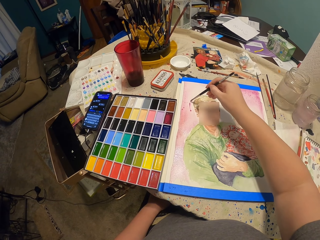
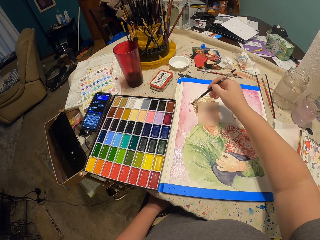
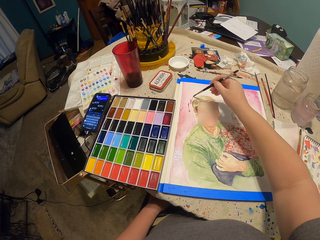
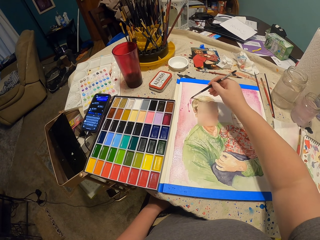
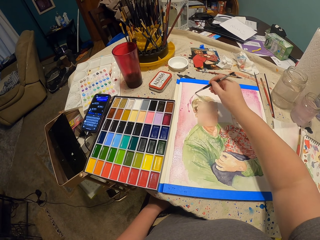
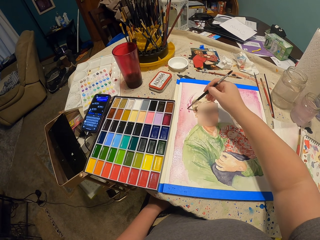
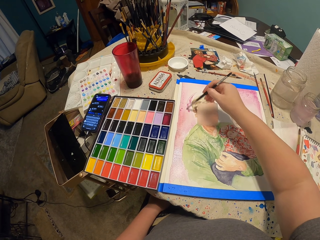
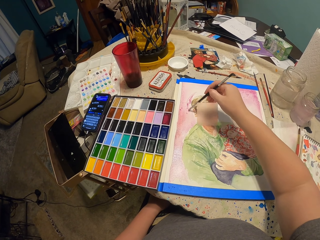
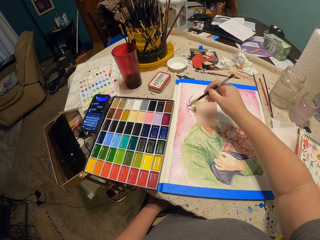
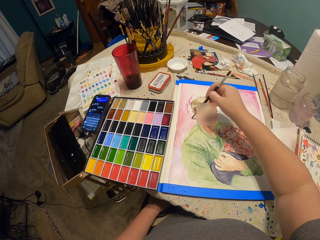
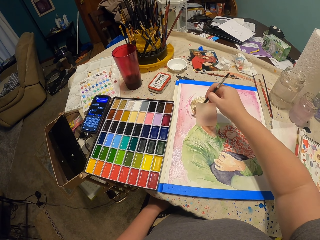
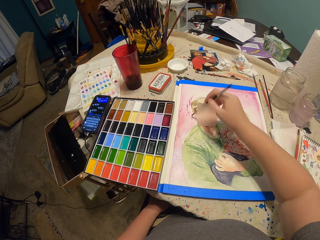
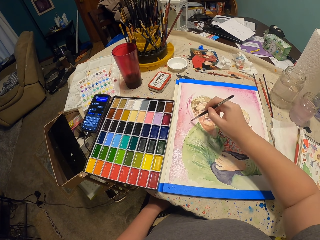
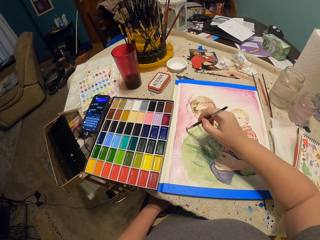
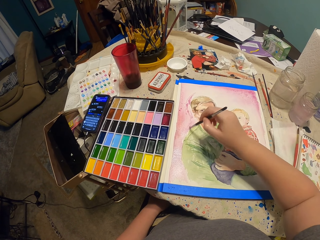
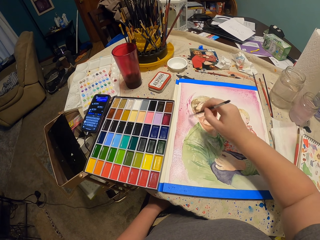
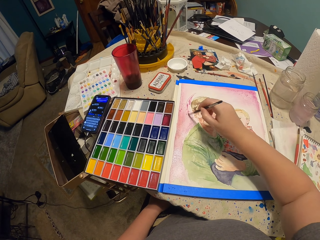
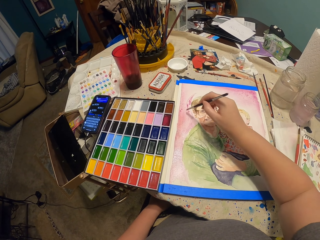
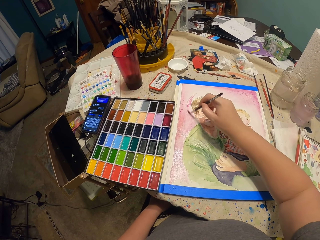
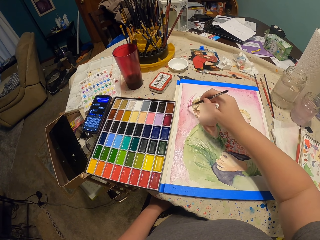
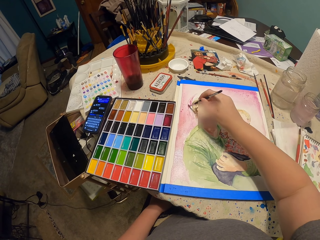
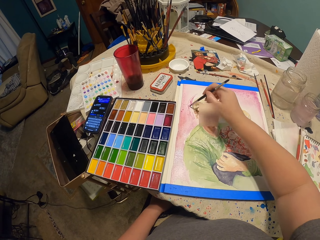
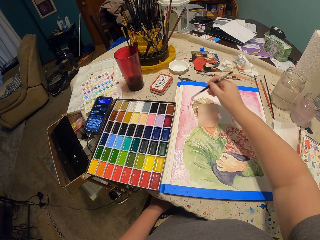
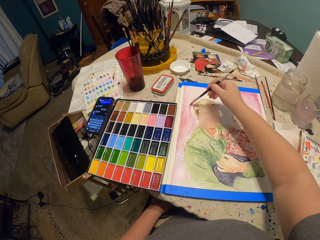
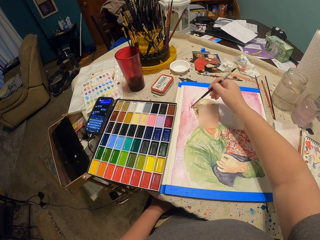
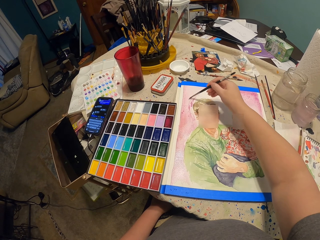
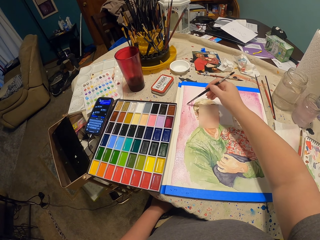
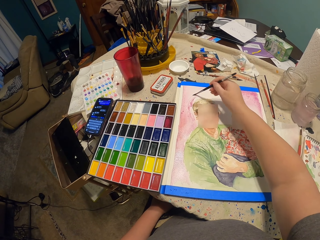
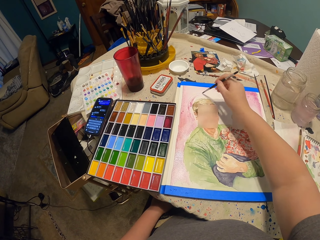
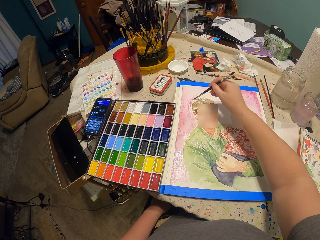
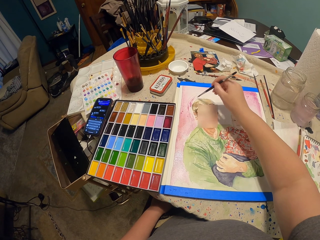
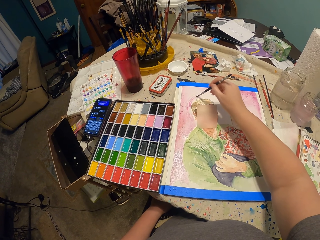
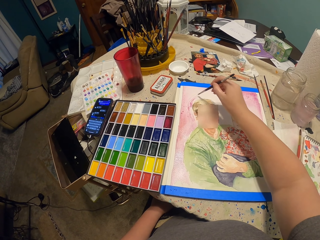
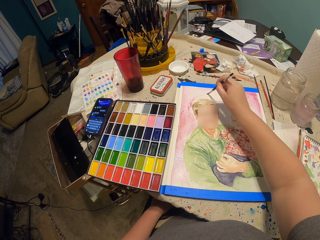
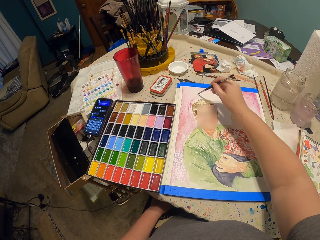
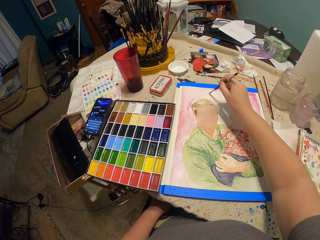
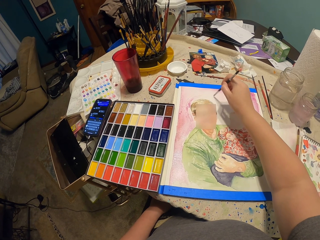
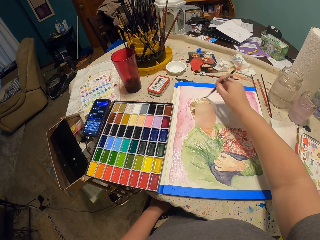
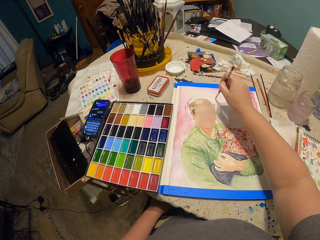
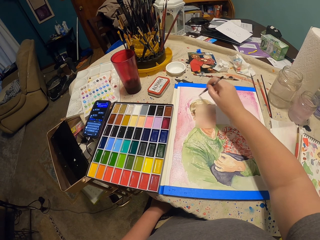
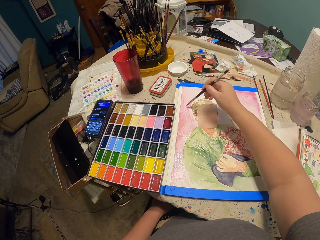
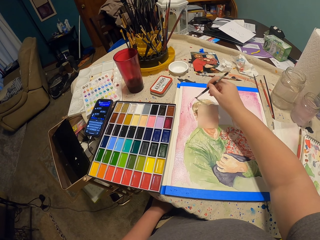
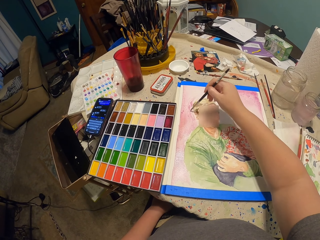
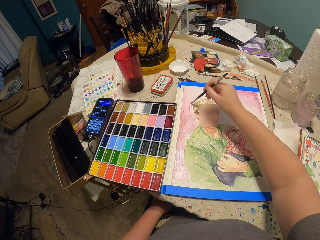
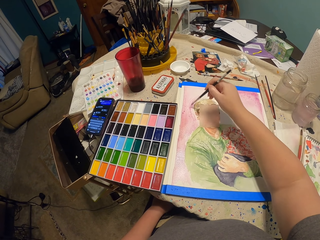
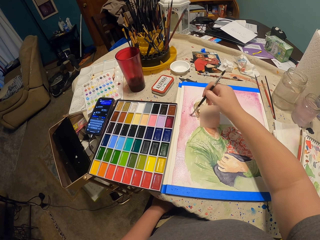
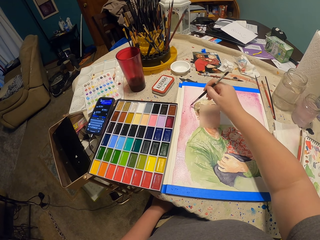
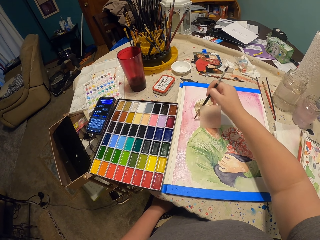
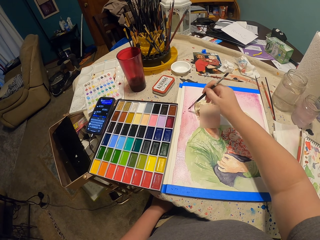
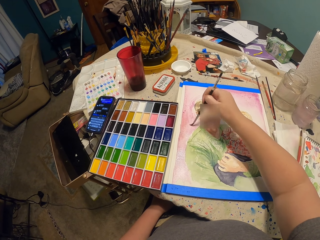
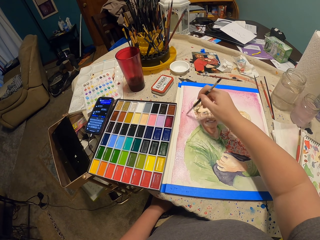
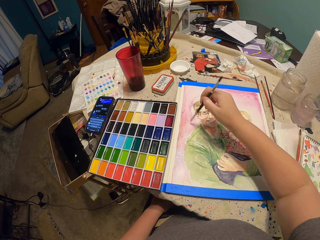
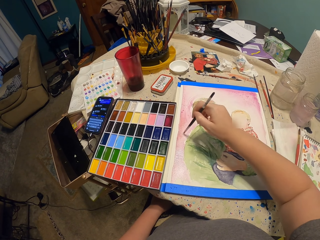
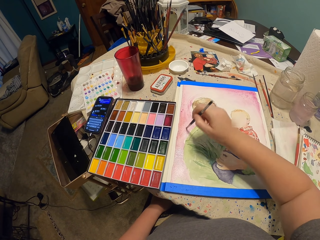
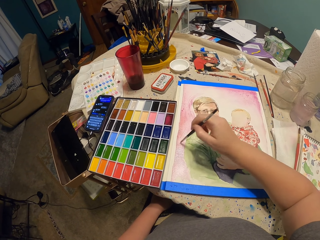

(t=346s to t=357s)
The camera wearer paints on the paper with the paint brush.

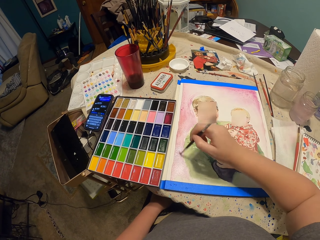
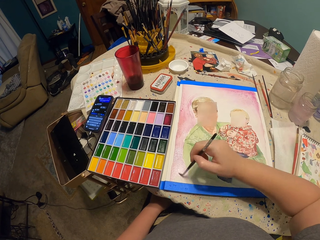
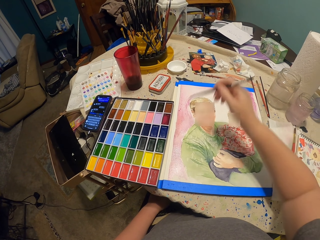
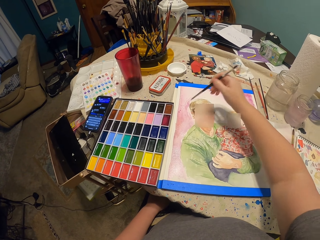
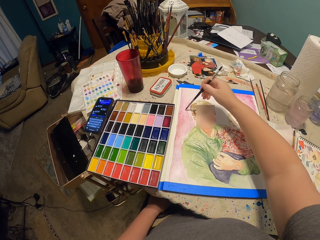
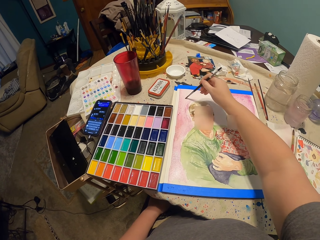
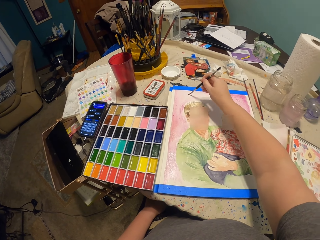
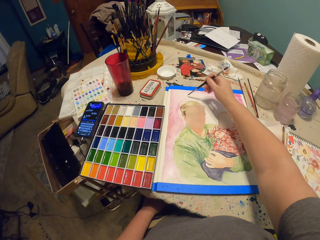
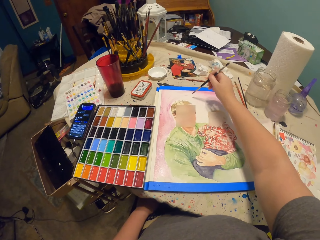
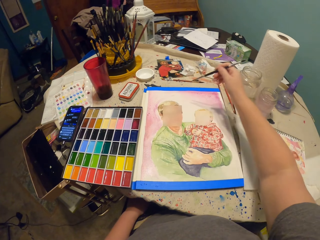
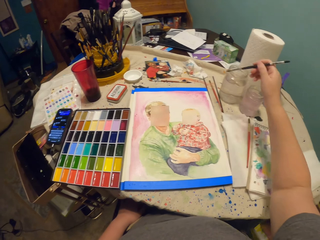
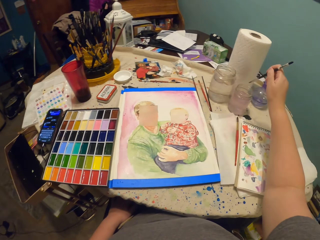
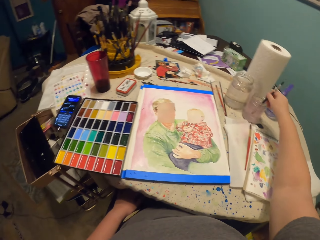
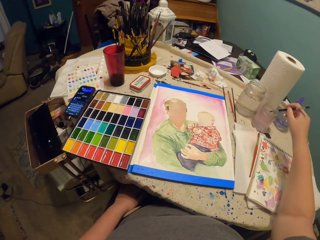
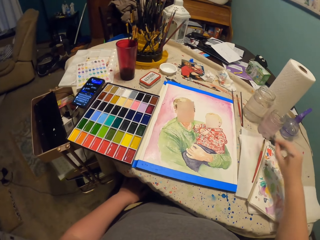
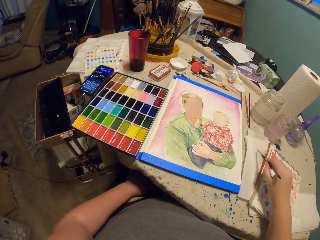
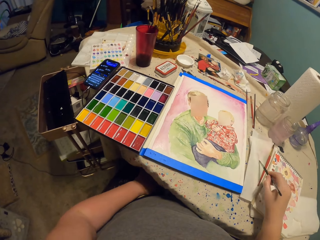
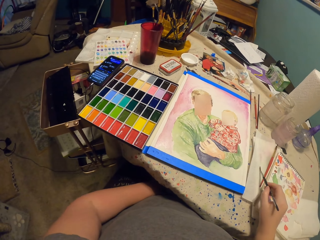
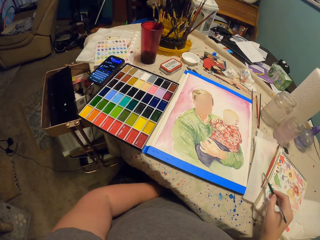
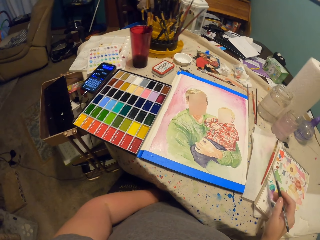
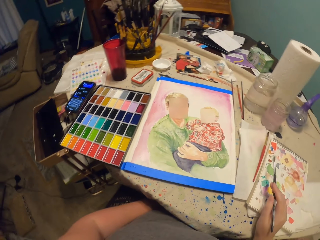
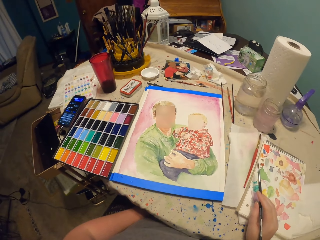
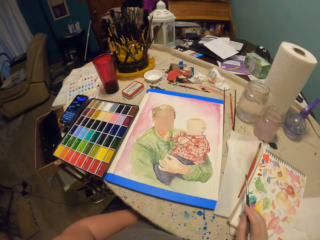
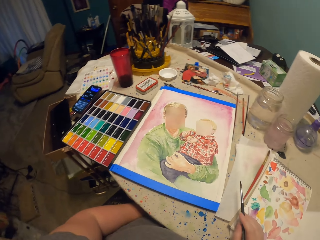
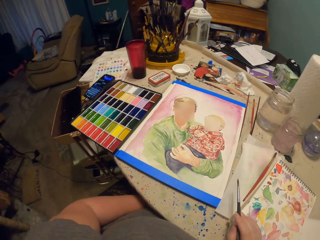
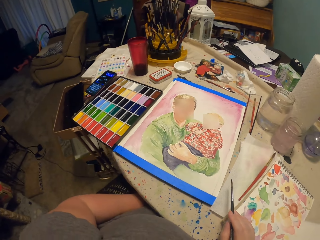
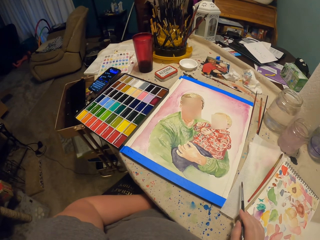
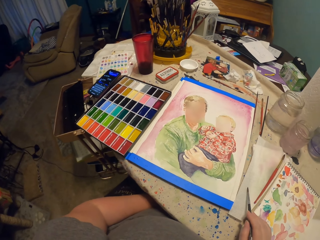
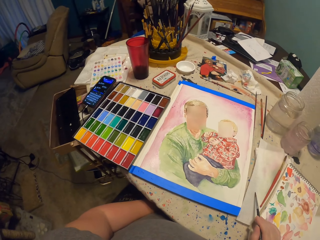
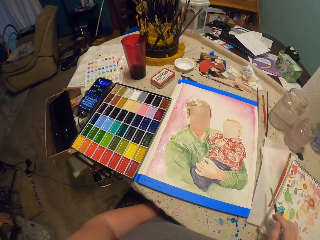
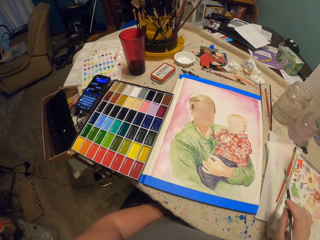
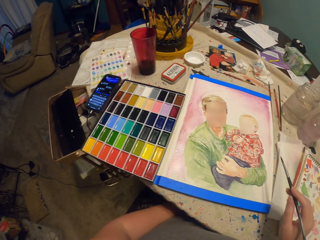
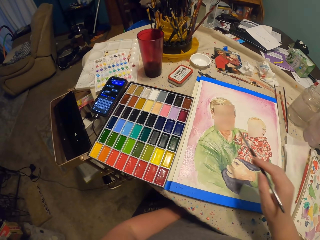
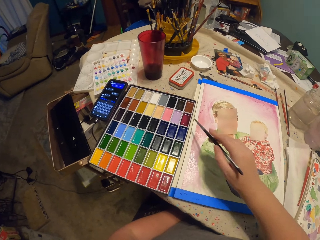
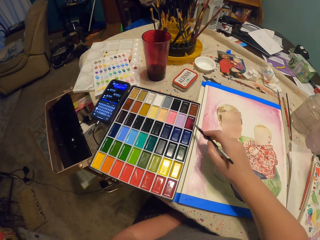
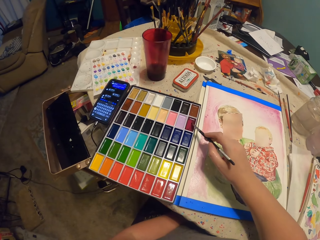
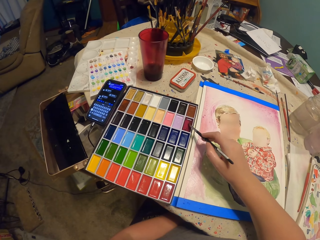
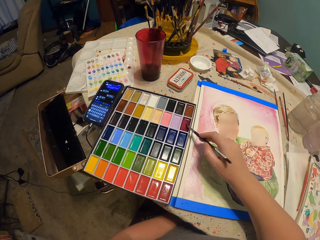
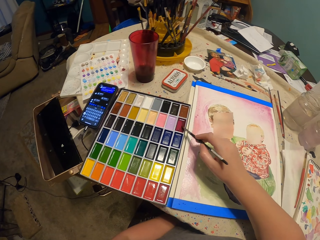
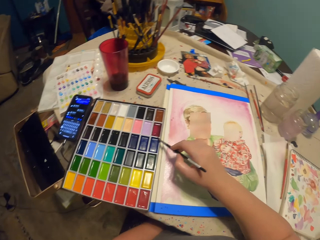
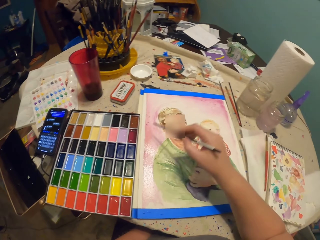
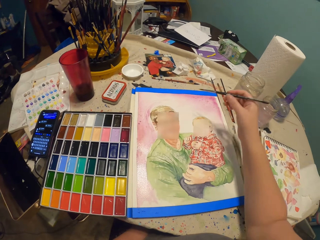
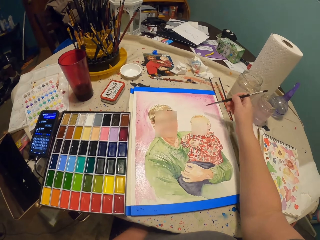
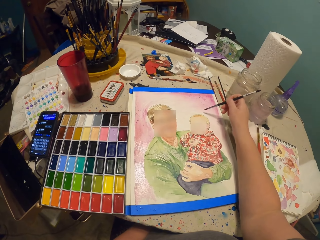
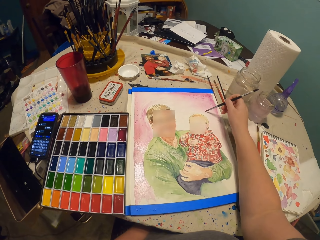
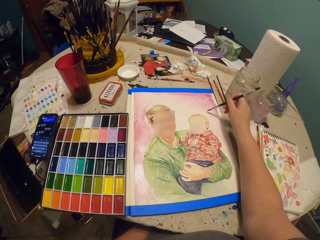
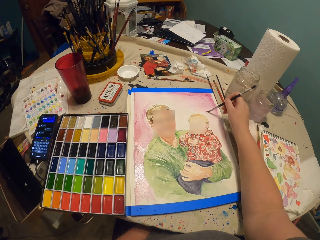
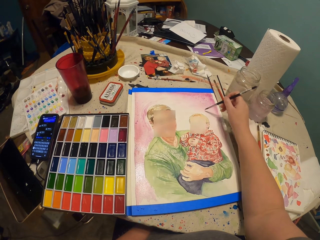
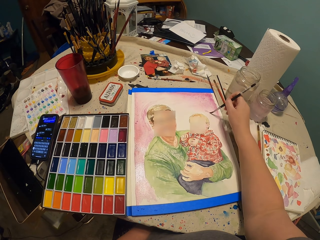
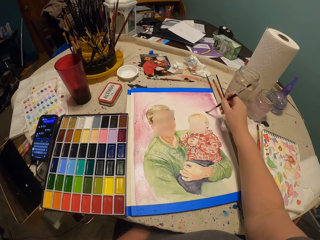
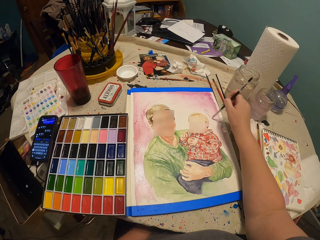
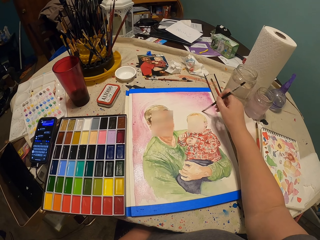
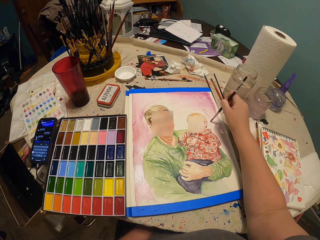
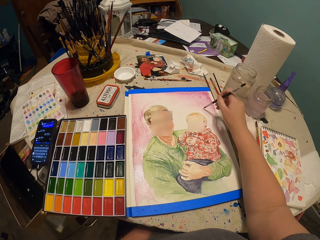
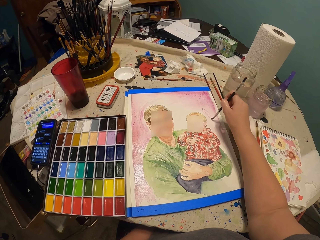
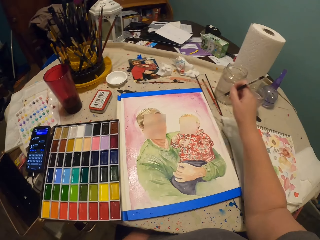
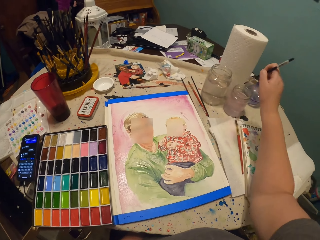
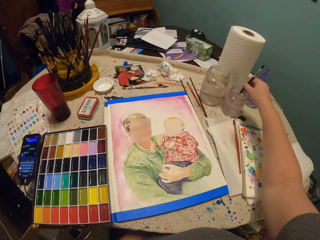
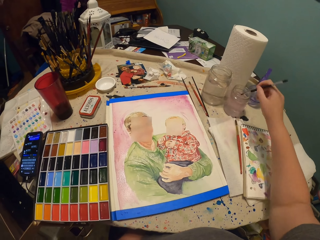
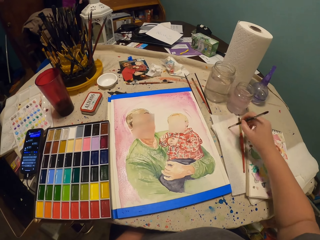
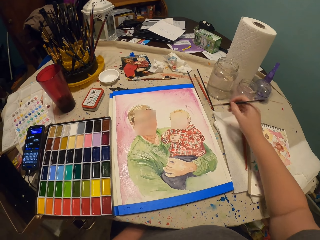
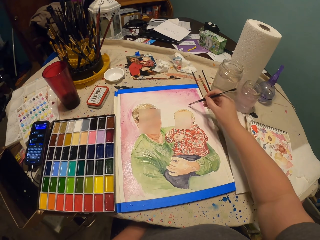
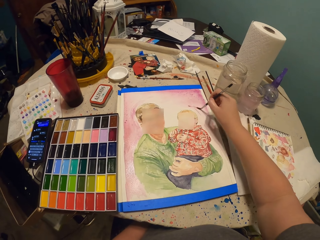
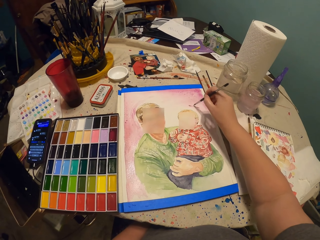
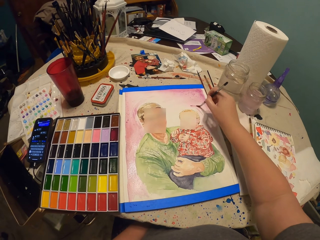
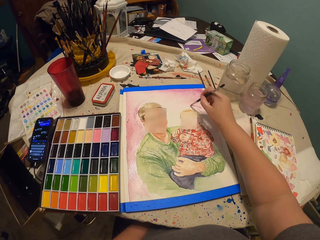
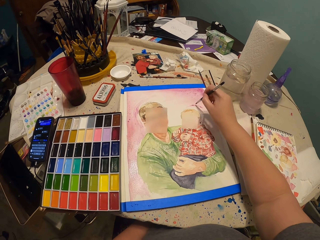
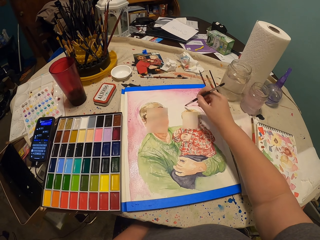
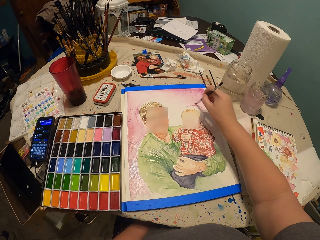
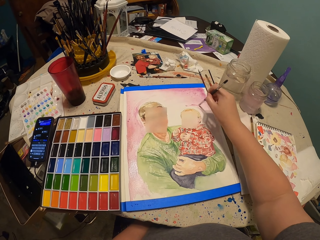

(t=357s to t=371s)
The camera wearer dips the paint brush in the water container. They tap the brush on the paper. They wipe the paint brush on the book. They look at the drawing. They take the paint in the palette with the paint brush. They paint on the paper with the paint brush. They dip the paint brush in the water container. They tap the brush on the paper. They paint on the paper with the paint brush.
